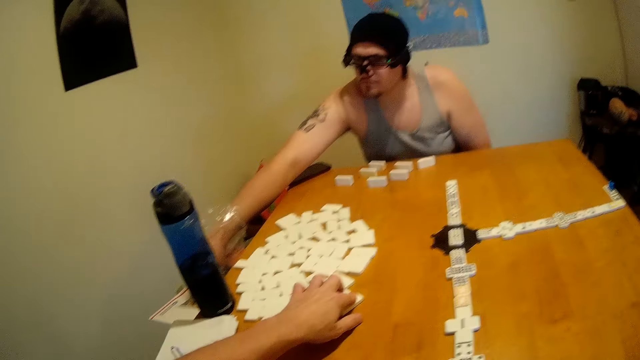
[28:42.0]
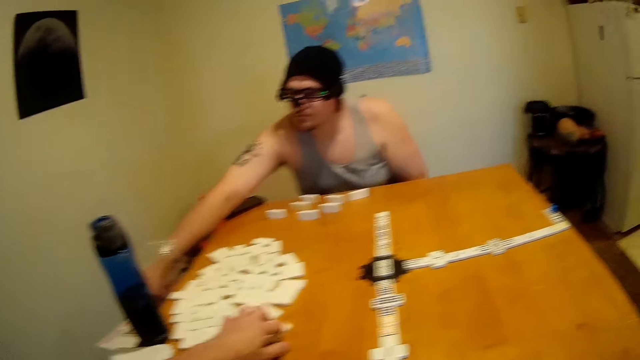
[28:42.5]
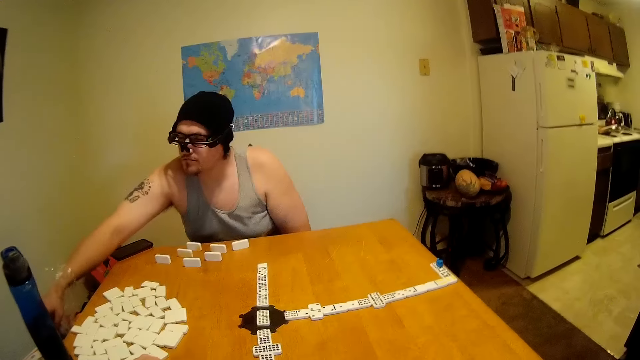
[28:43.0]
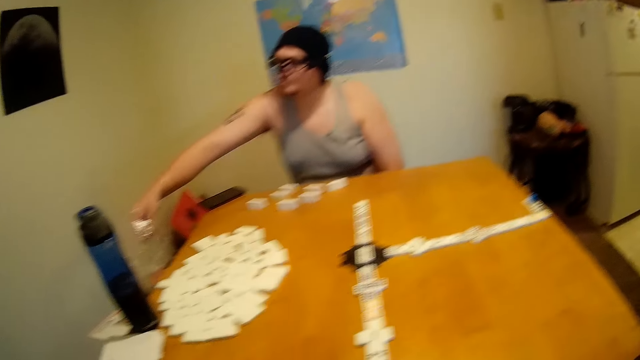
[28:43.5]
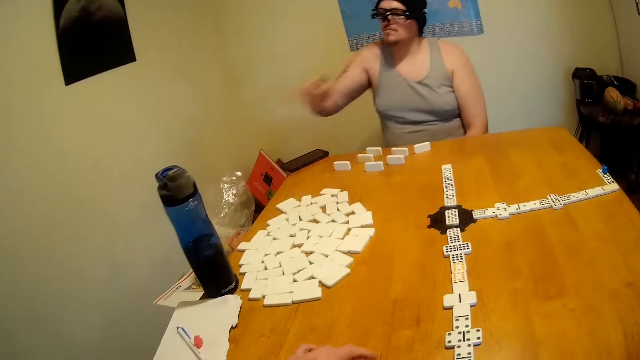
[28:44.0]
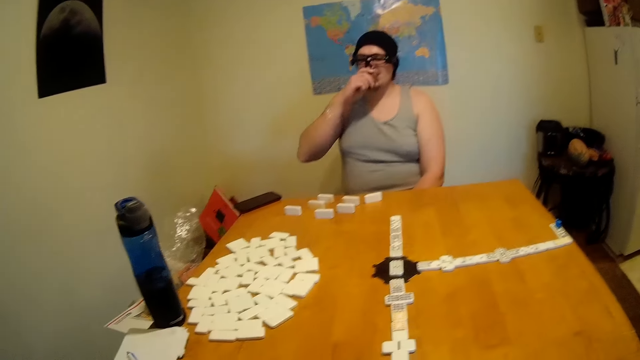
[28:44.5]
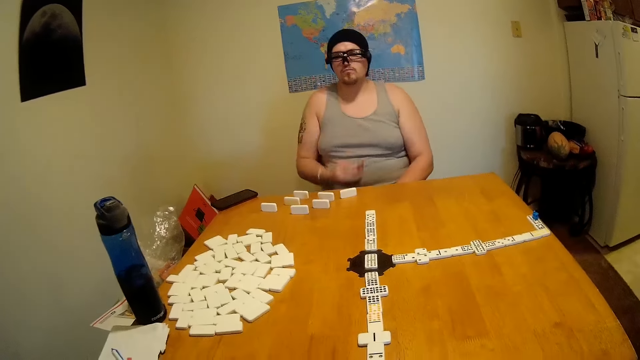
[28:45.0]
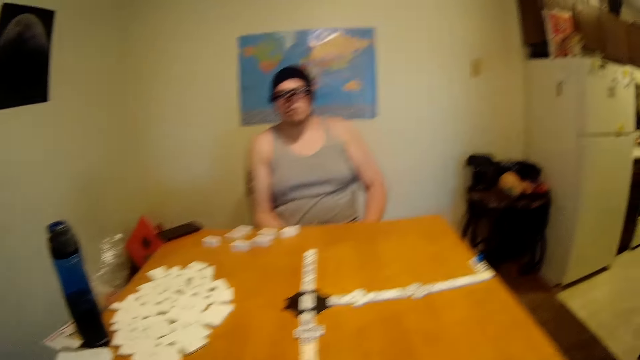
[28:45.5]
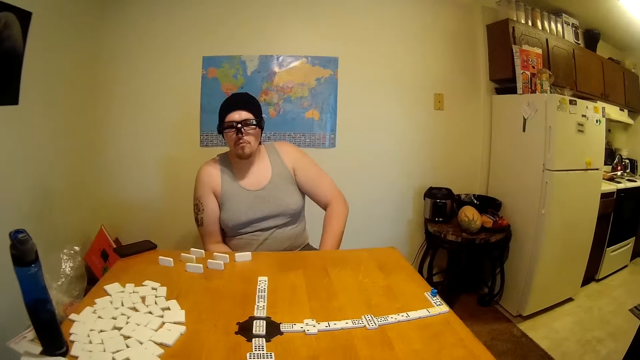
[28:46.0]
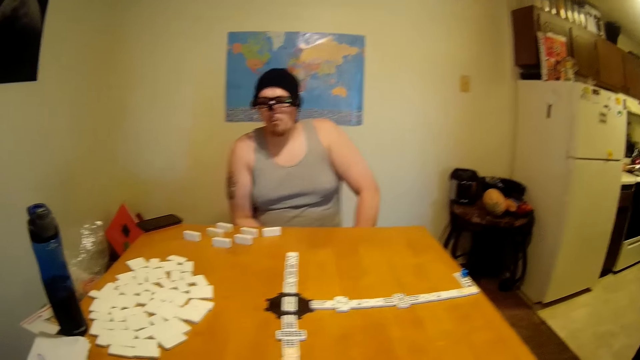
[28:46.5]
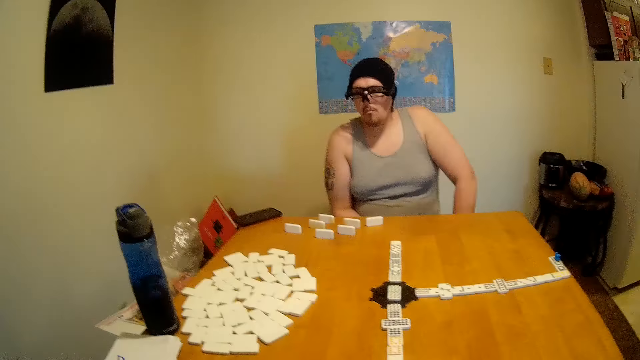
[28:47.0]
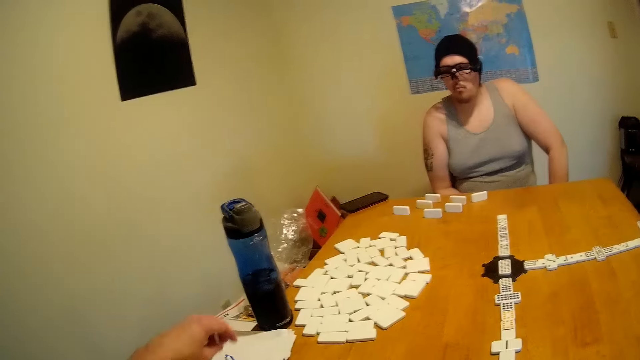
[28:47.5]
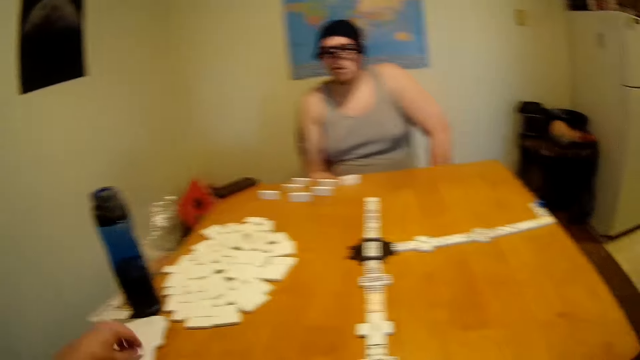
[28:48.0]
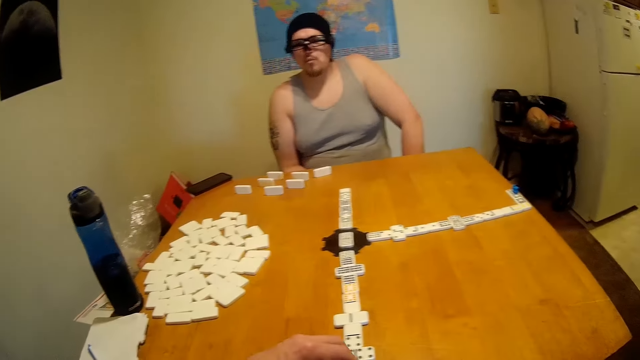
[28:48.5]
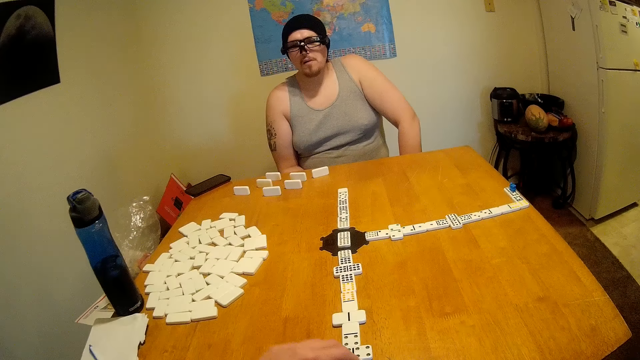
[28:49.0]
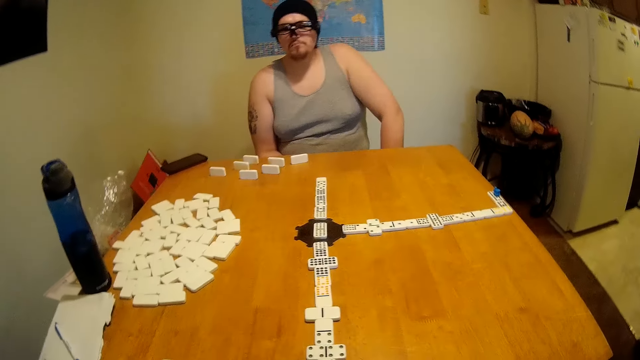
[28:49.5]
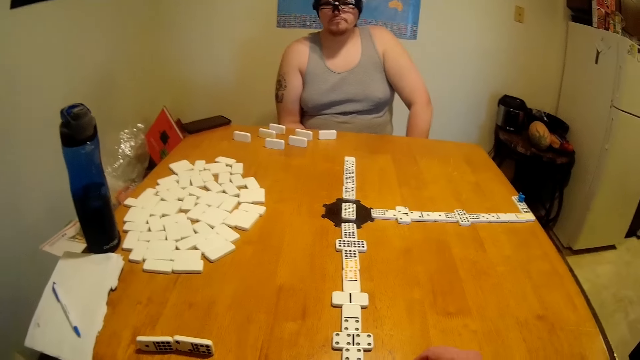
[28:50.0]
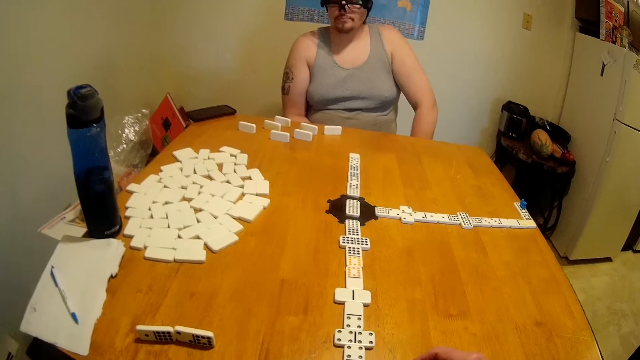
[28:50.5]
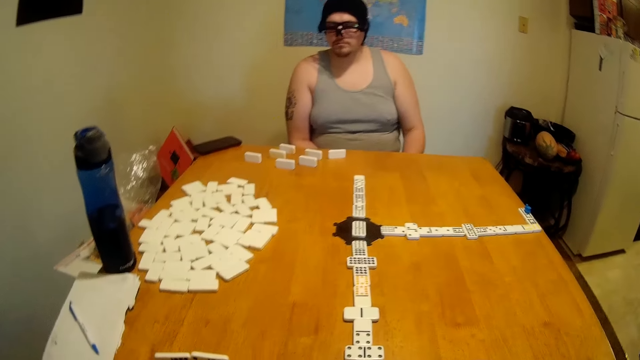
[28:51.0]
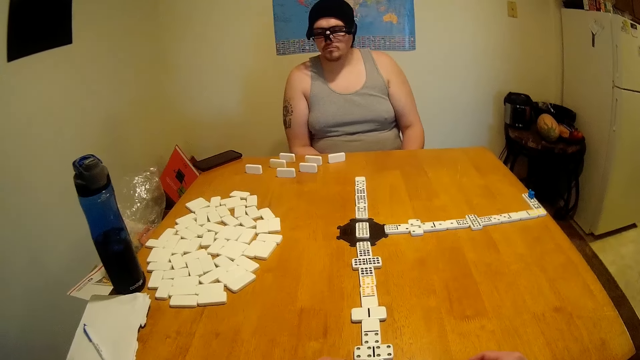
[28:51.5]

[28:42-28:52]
The camera wearer holds a rectangular dice. A man lifts a snack from the plastic paper and eats the snack. The camera wearer looks around the table. The man looks around the table. The camera wearer picks up the rectangular dice and drops the rectangular dice on the table. The man looks around the table.

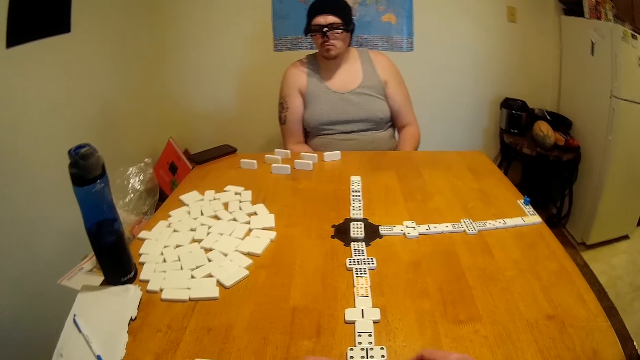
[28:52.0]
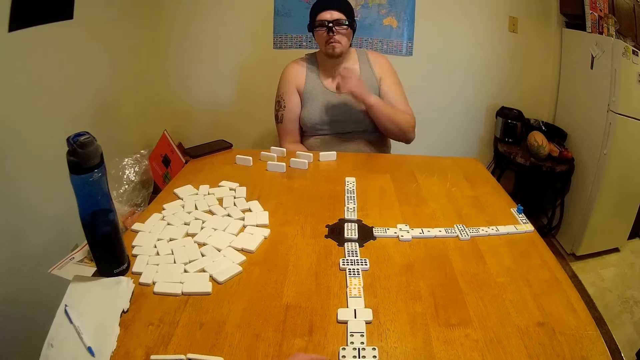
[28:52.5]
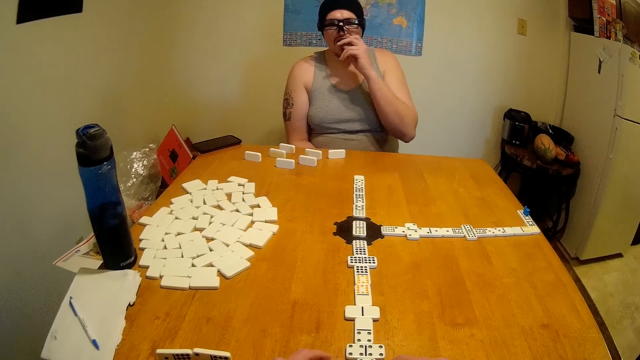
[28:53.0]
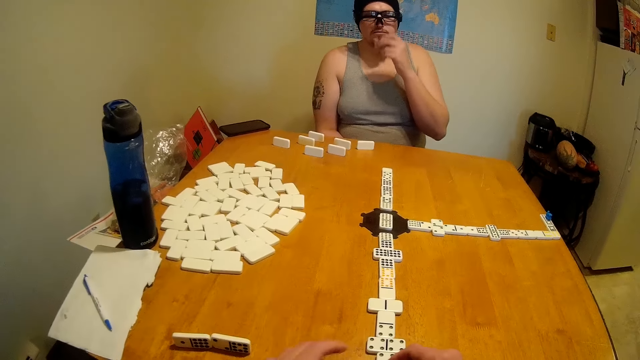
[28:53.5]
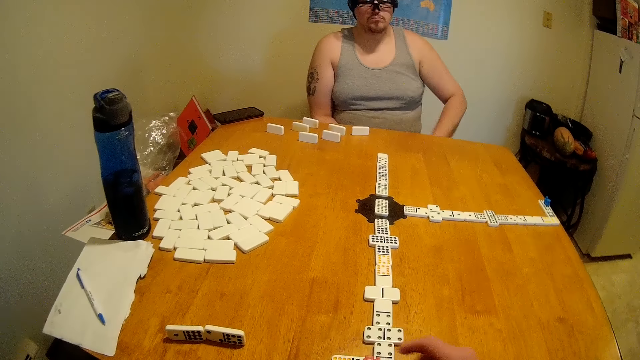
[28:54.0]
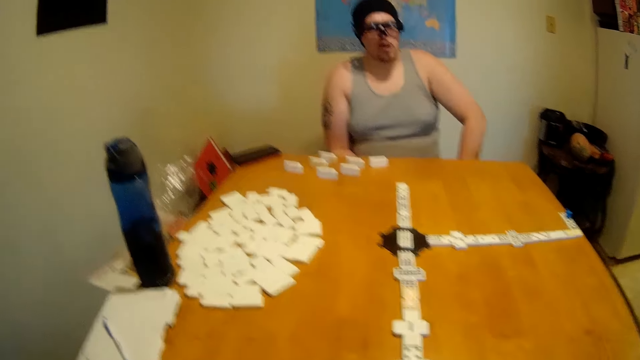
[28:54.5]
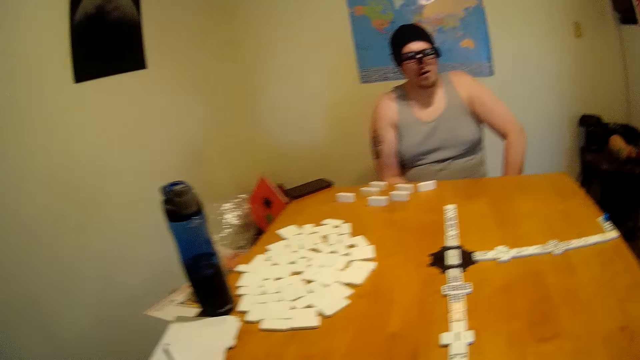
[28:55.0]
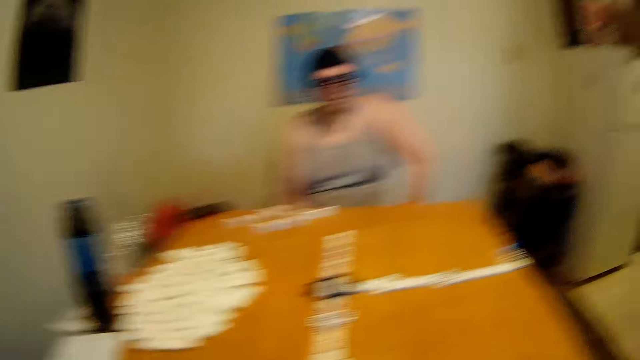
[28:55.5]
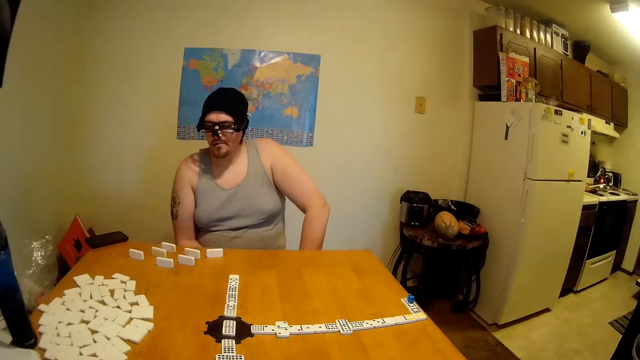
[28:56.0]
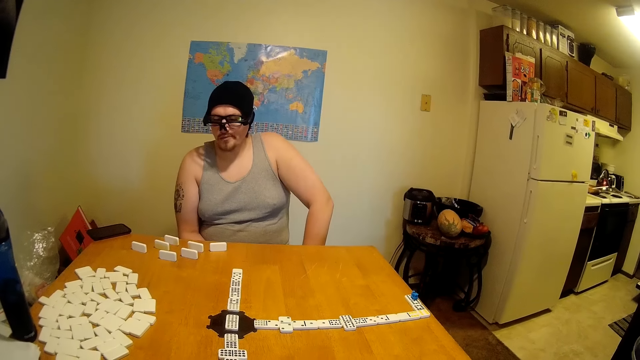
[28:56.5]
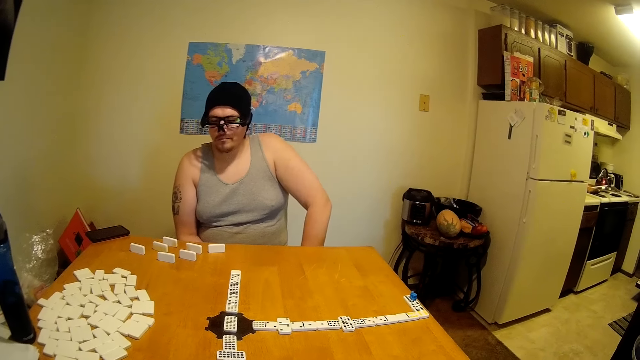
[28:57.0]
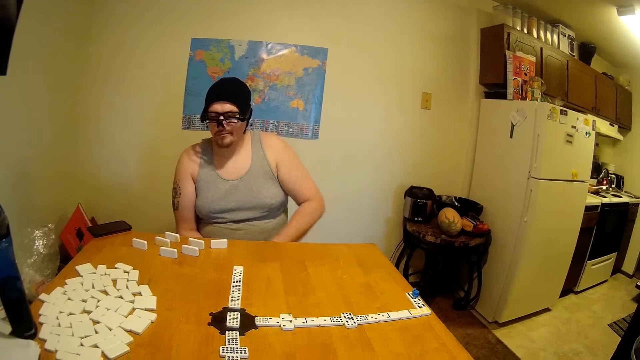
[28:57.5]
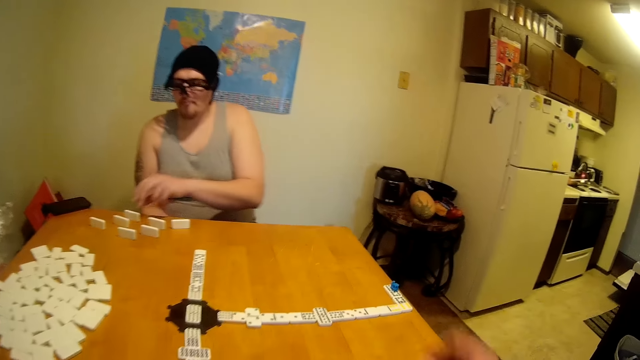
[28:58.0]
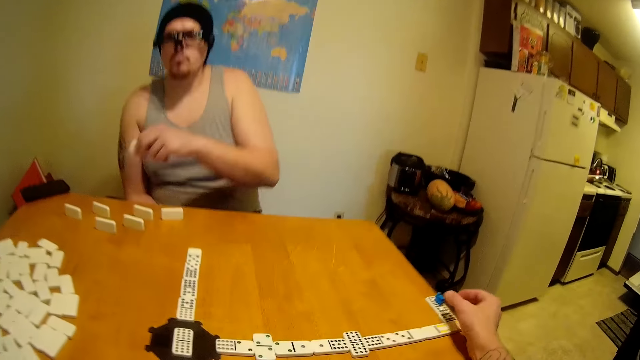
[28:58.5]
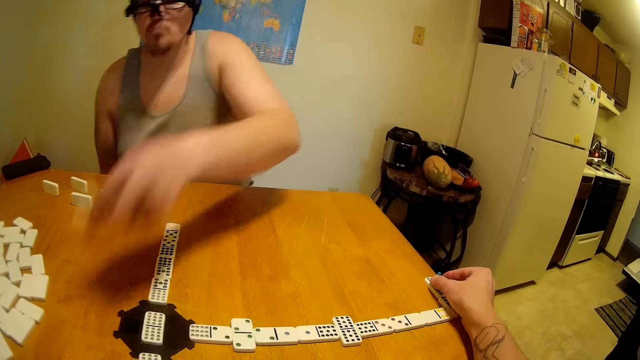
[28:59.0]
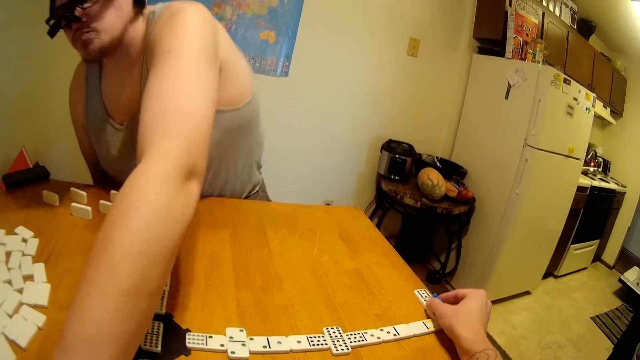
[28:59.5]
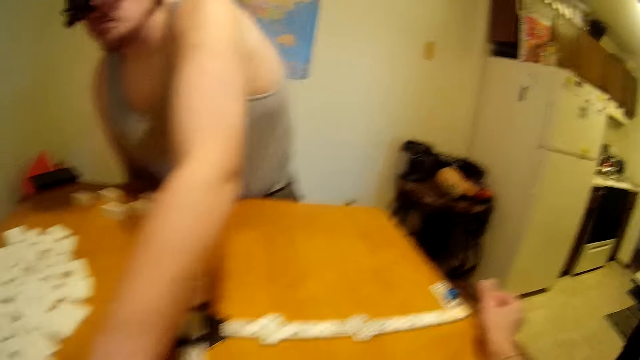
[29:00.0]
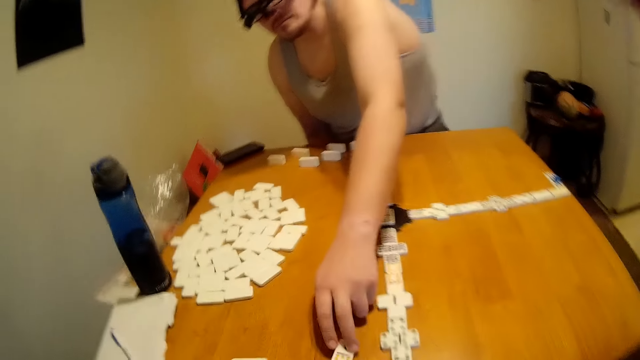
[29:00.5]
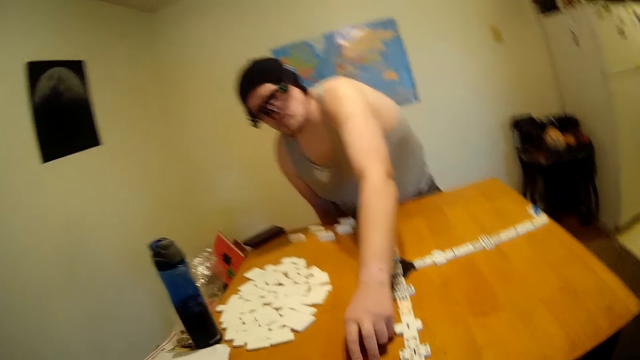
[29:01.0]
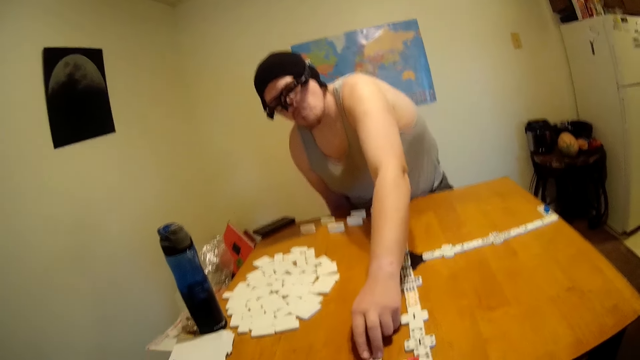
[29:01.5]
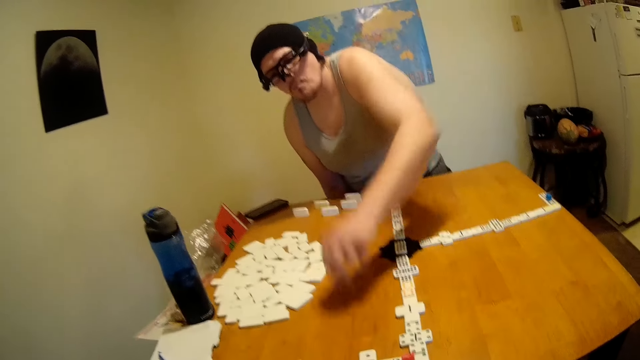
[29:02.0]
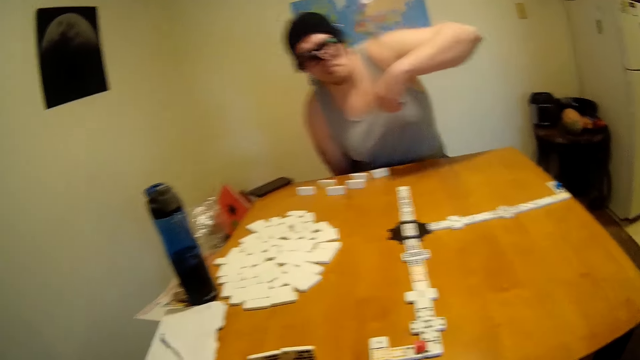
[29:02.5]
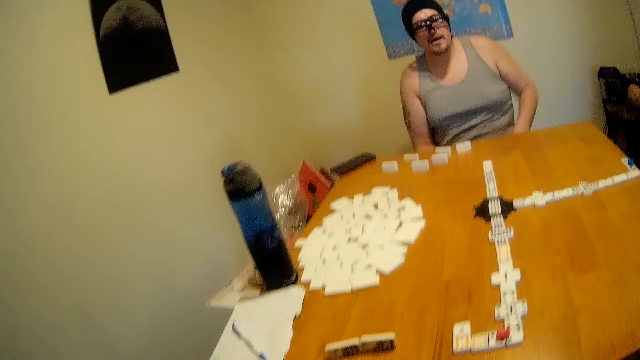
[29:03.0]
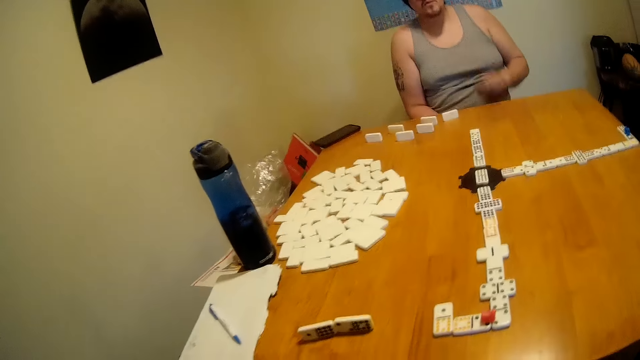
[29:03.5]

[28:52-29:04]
A man eats a snack. The camera wearer looks around the table. The man lifts a tile or rectangular dice from the table. The camera wearer holds something. They lift a marker from the domino chain. The man stands up. The camera wearer places the marker on the domino chain. The man moves the rectangular dice on the table and places the tile at the end of the domino chain. The camera wearer converses with the man. The man sits down.
